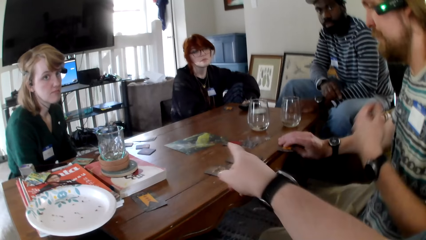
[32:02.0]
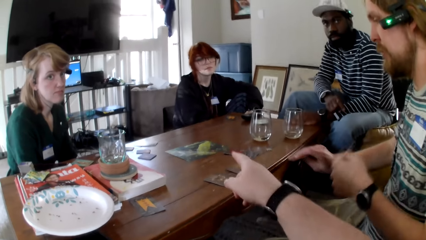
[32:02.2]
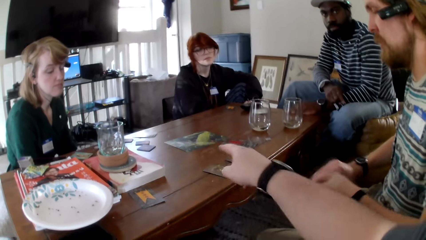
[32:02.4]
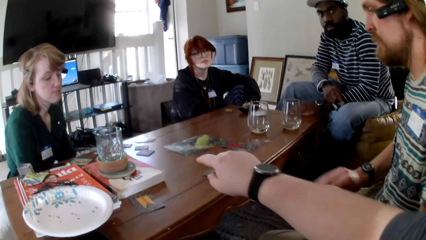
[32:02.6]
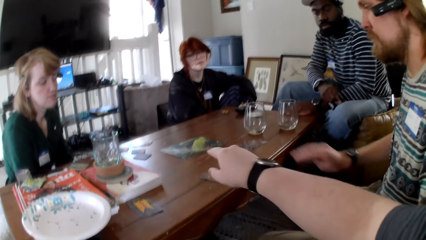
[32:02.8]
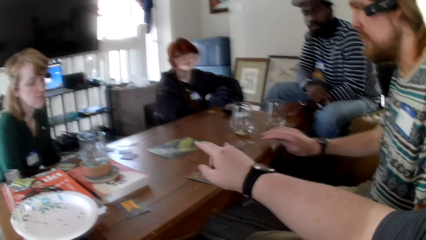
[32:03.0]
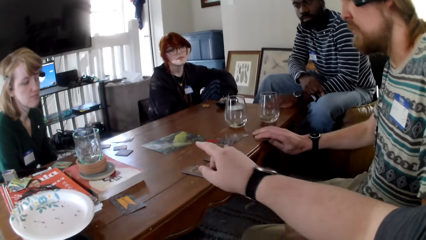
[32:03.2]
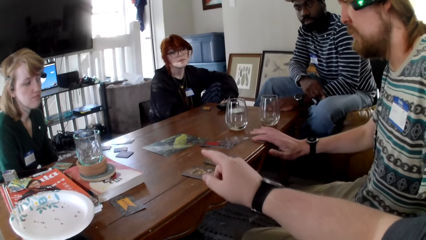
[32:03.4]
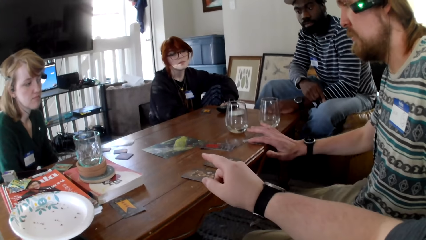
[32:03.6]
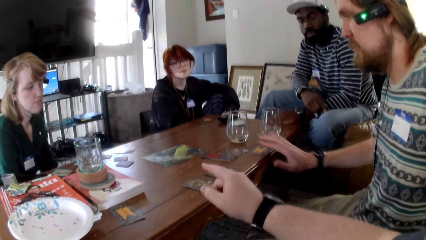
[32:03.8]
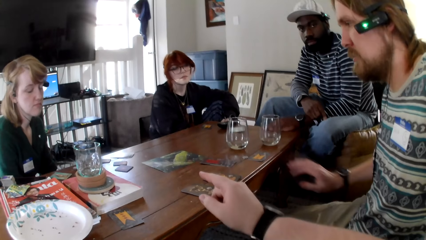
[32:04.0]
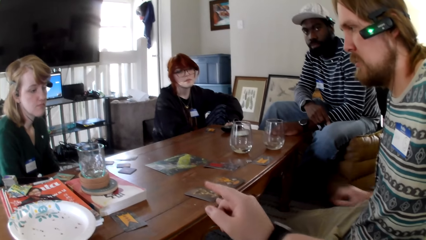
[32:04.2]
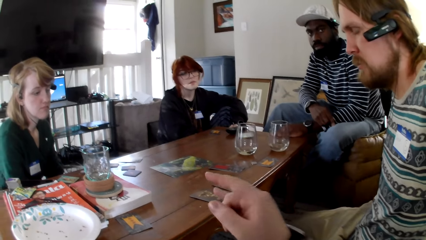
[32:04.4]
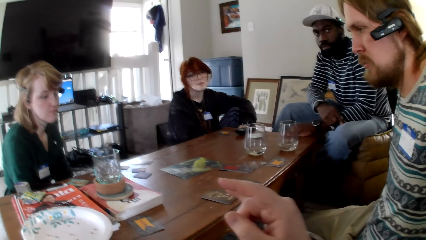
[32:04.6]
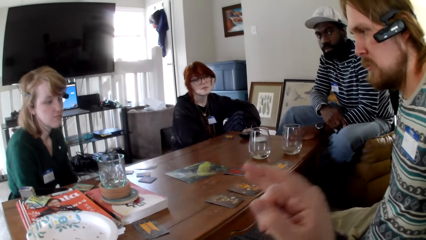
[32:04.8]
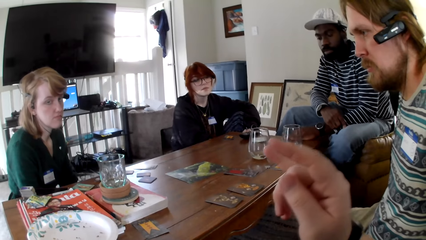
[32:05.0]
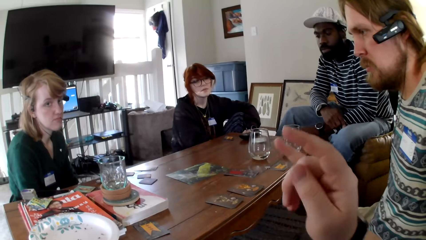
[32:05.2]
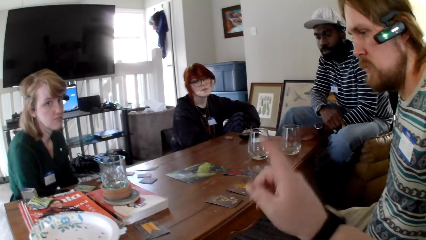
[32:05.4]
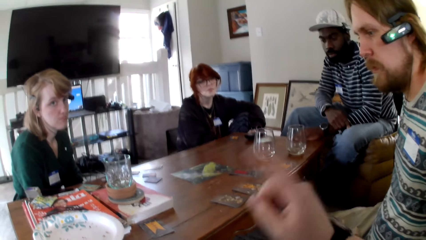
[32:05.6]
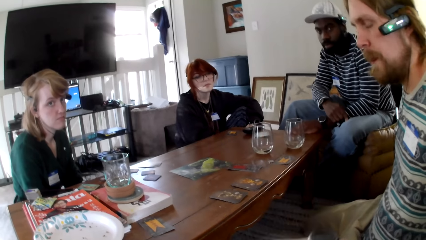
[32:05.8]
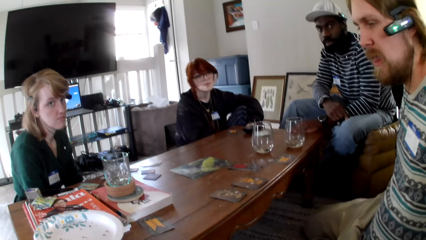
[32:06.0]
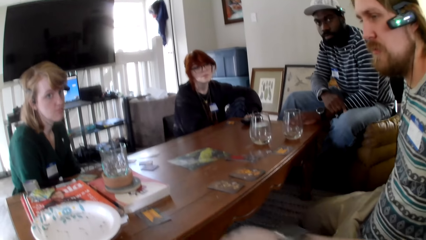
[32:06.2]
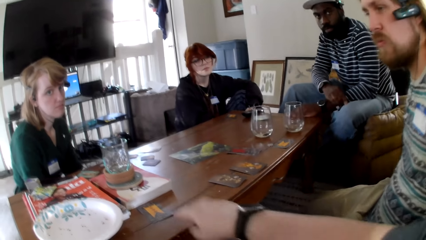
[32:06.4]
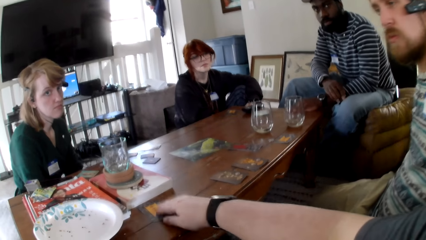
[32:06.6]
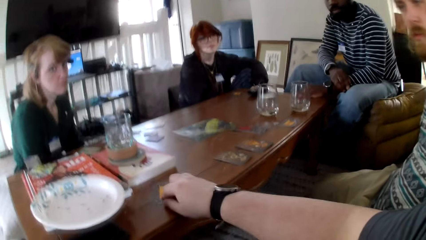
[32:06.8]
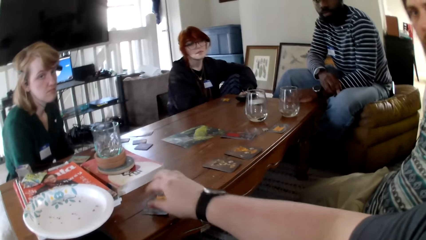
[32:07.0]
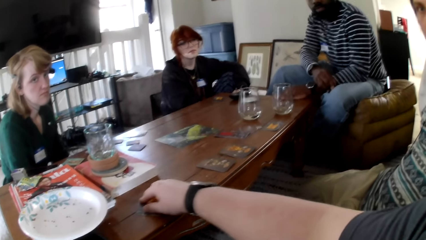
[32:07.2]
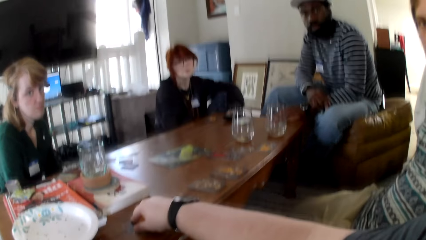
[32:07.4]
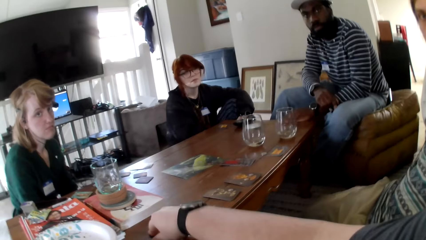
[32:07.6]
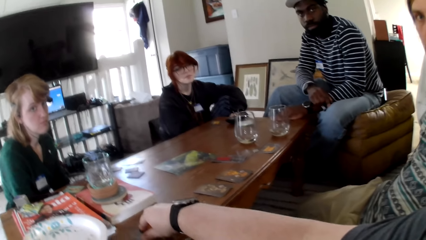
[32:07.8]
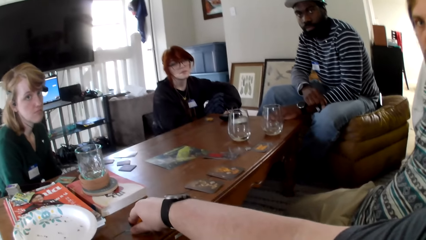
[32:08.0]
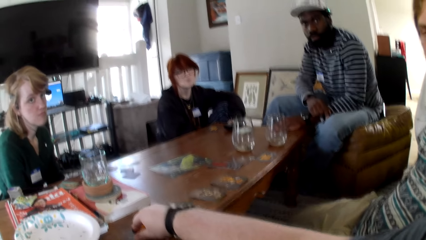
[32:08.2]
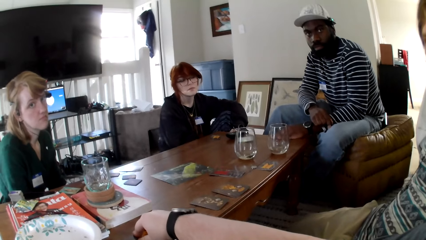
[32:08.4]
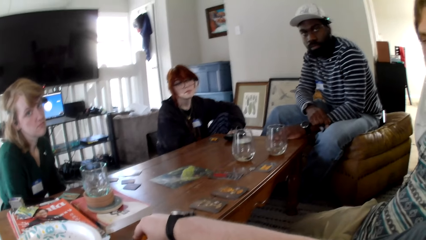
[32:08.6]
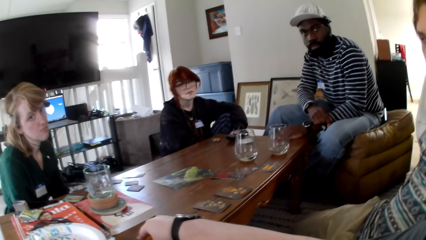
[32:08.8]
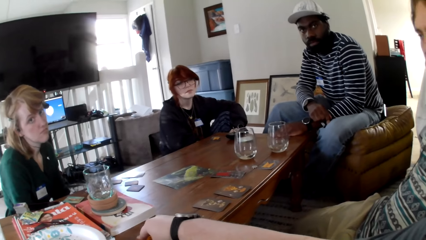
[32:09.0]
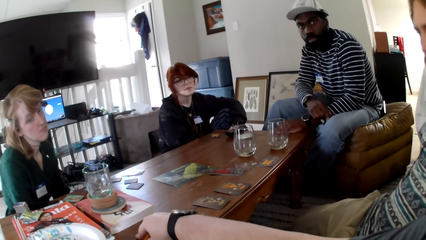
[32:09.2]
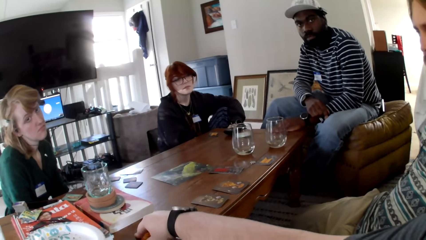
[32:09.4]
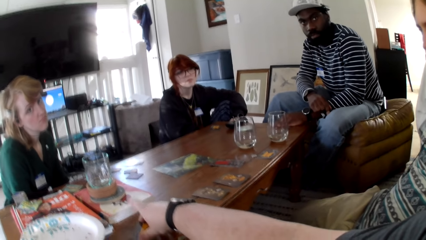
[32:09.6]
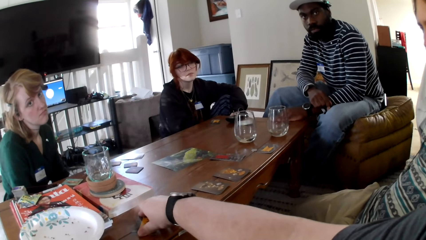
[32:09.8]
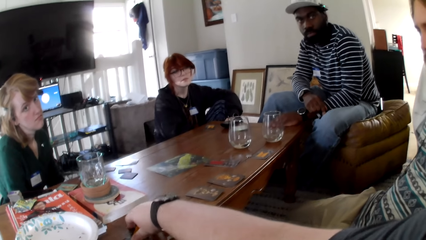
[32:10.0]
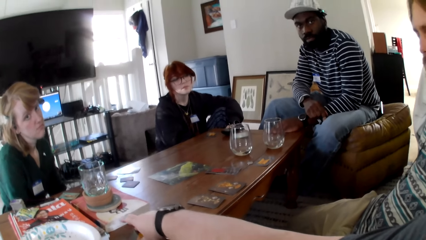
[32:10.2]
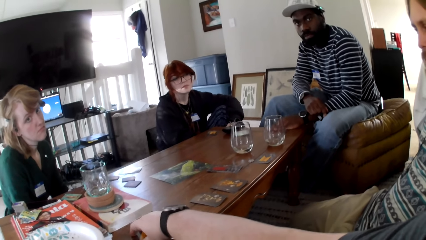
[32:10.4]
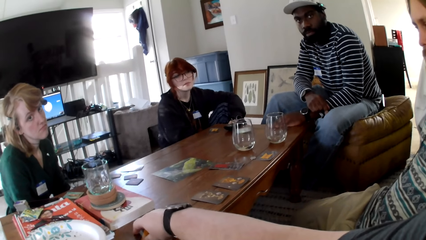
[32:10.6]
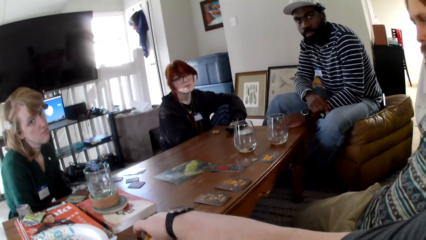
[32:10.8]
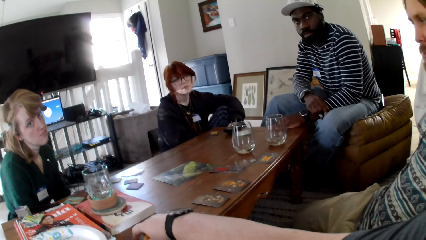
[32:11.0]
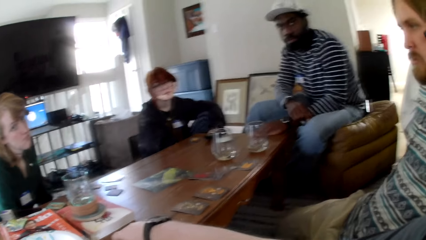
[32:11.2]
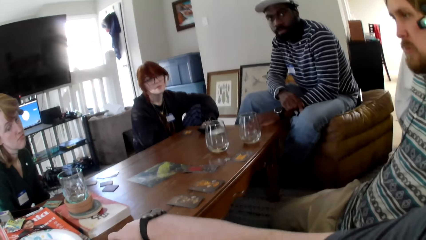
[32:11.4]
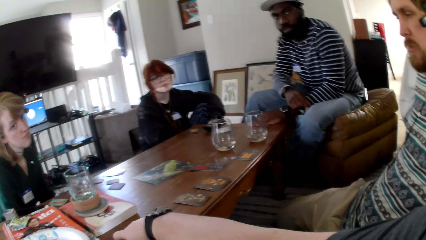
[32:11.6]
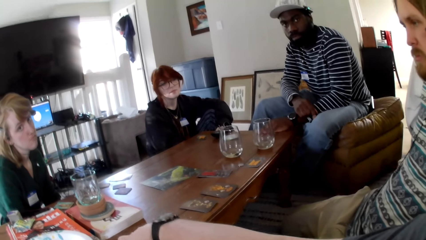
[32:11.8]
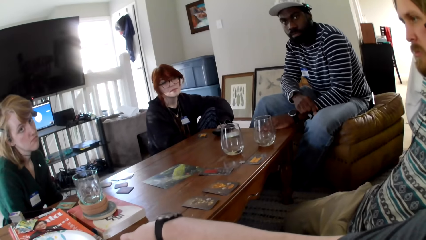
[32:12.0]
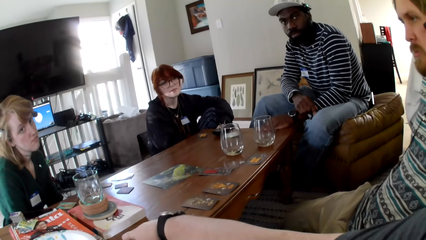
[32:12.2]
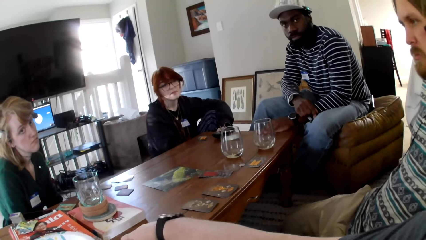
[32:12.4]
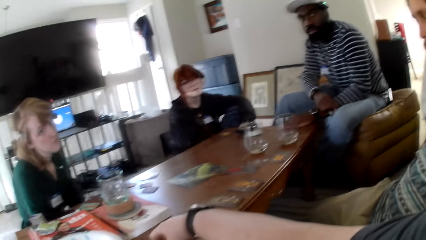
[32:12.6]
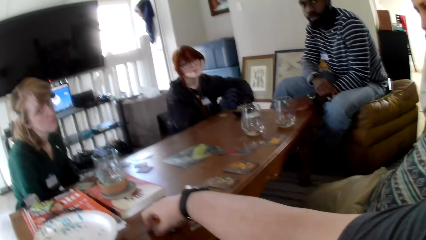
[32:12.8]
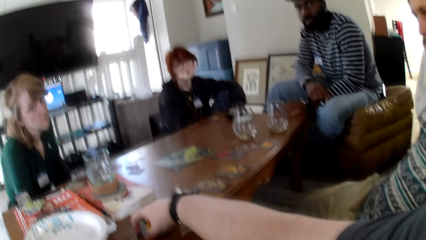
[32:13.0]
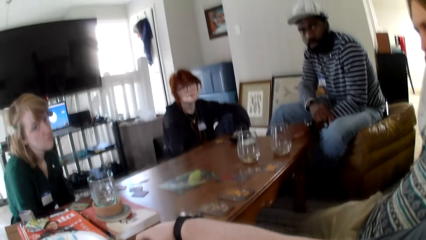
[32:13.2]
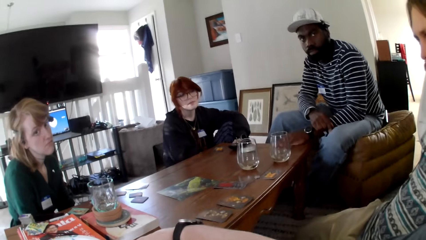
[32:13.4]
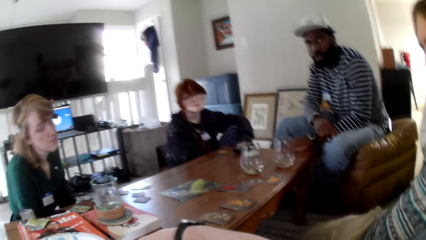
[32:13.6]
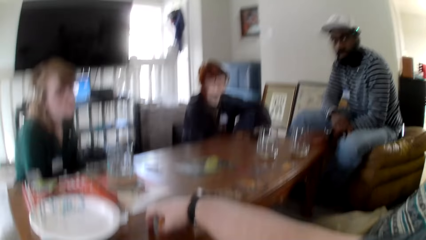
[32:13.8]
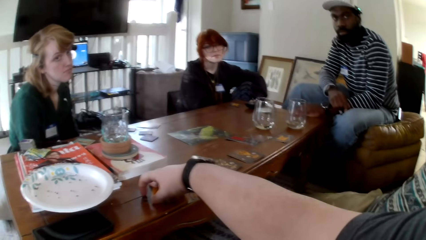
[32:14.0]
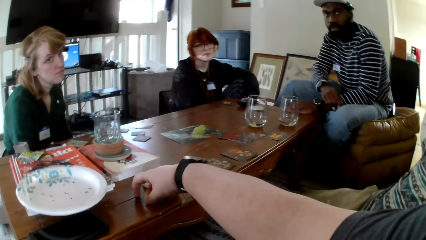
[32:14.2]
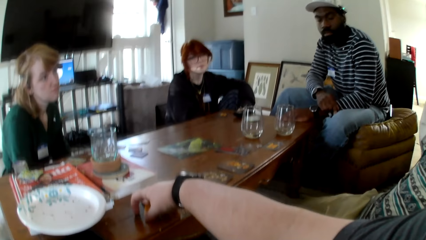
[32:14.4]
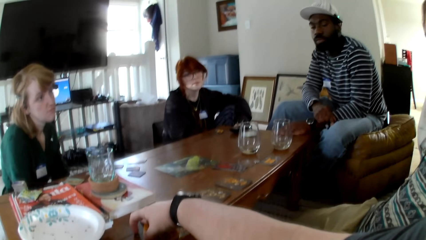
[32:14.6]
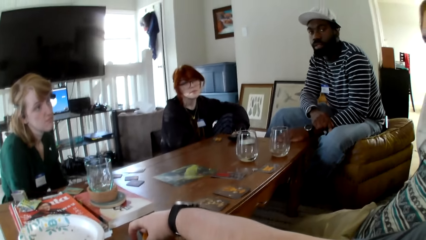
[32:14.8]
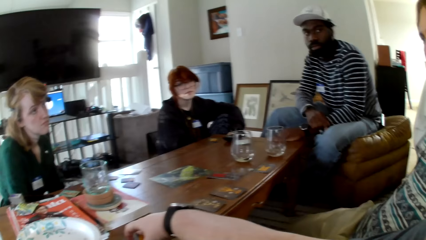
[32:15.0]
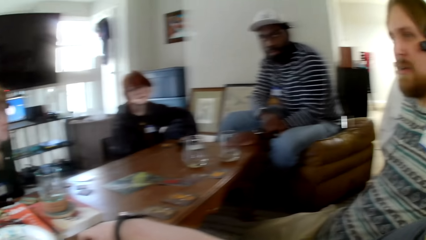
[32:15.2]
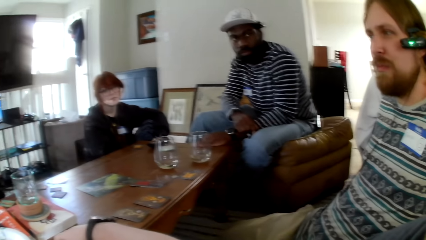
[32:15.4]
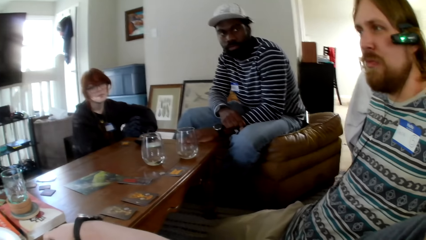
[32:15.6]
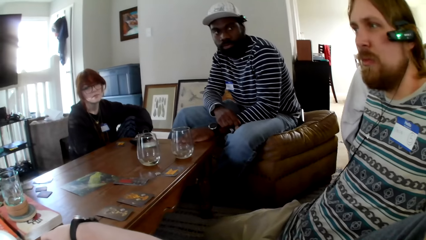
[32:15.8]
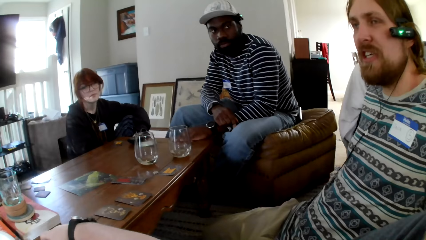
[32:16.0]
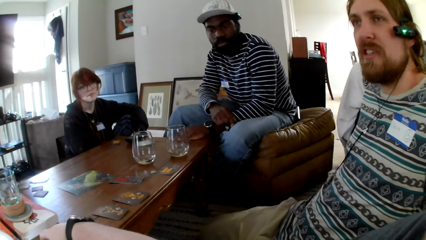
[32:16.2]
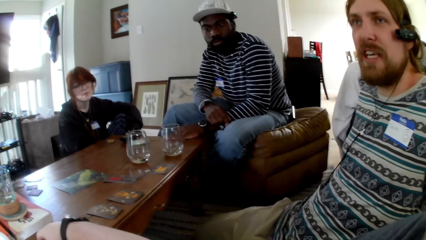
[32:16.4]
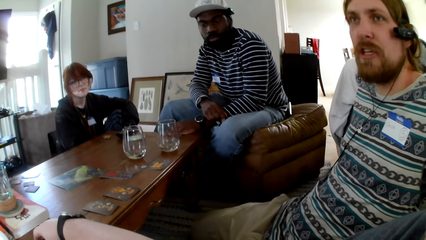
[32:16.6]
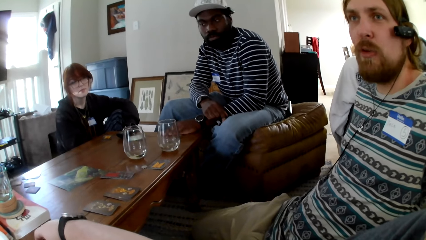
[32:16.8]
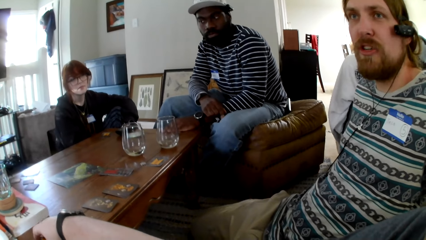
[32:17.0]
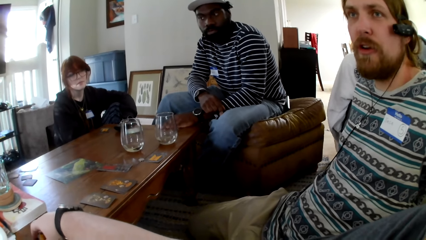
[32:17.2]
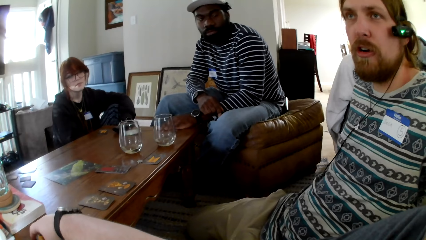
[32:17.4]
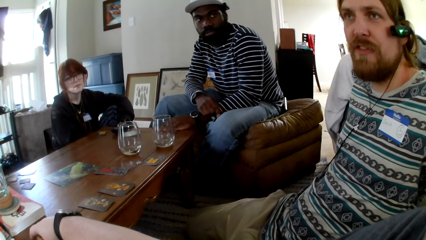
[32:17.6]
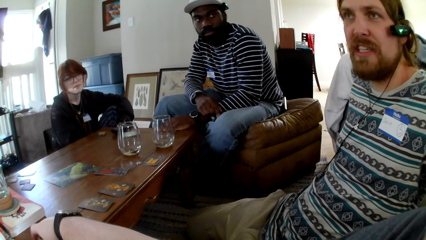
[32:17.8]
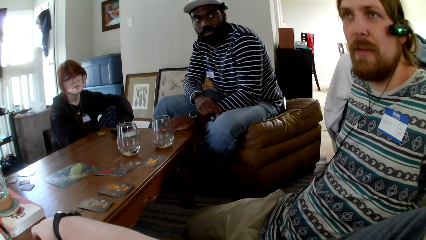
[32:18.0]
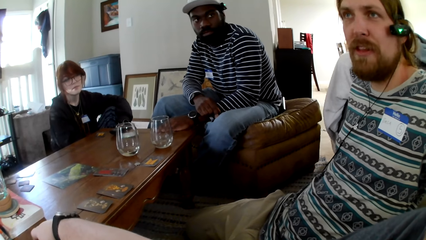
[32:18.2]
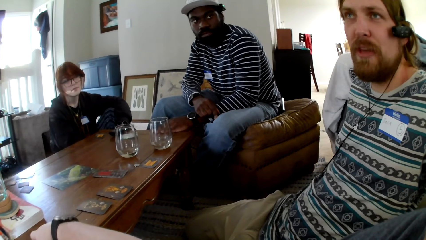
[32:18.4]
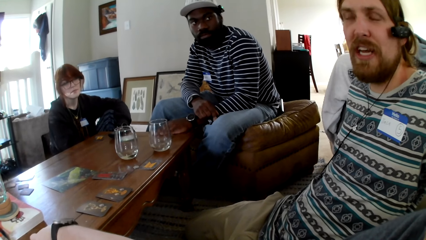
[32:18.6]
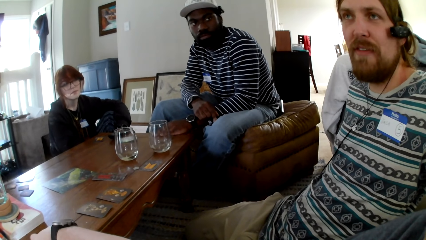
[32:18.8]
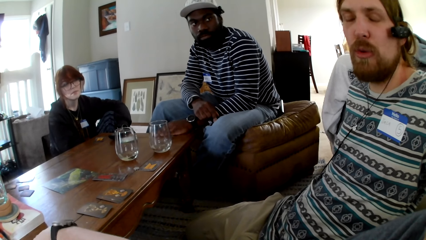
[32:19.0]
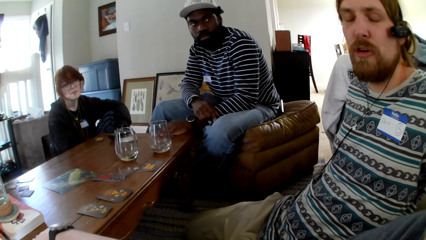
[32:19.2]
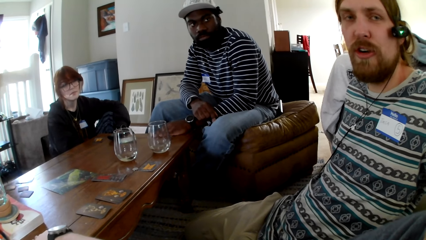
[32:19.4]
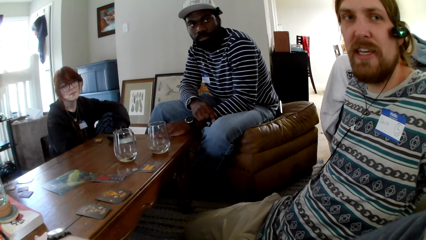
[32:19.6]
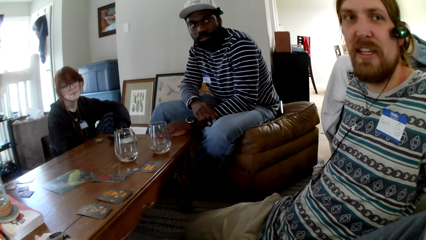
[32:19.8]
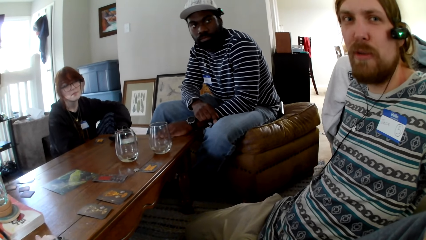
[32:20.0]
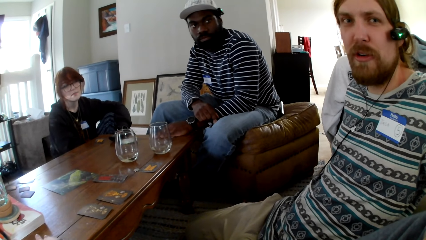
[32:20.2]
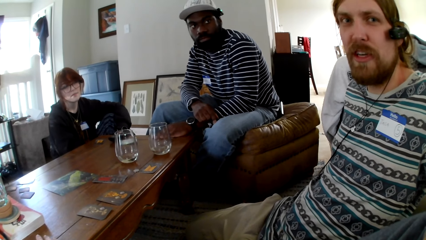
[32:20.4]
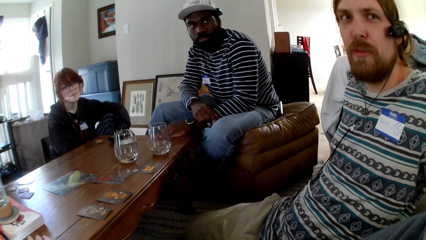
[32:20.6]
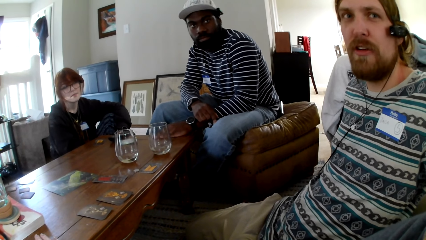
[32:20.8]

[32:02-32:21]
The camera wearer gestures his hand. He raises his hand up. A man picks up a card. The man puts the card. The camera wearer gestures his hand. He holds a card. He touches the cards. The man talks to the camera wearer.
